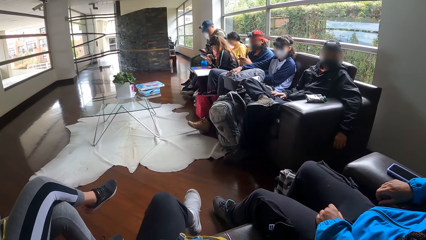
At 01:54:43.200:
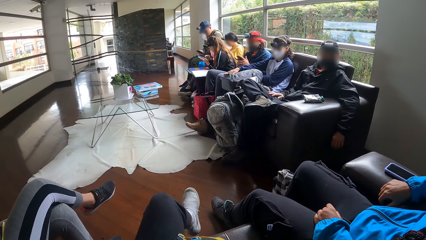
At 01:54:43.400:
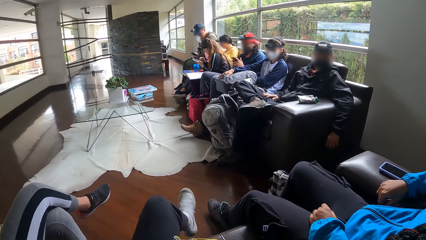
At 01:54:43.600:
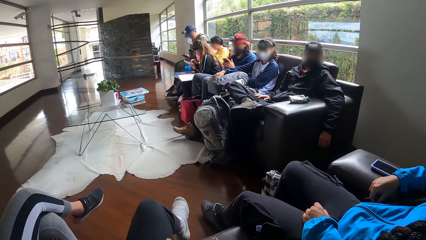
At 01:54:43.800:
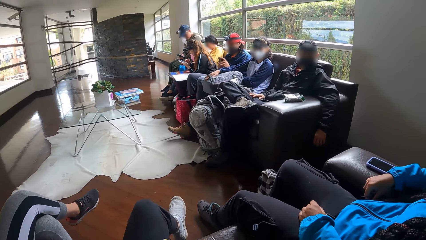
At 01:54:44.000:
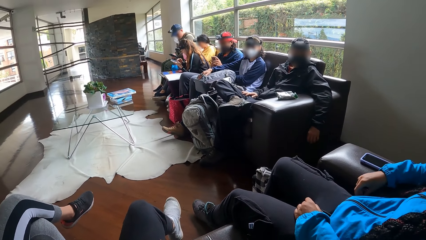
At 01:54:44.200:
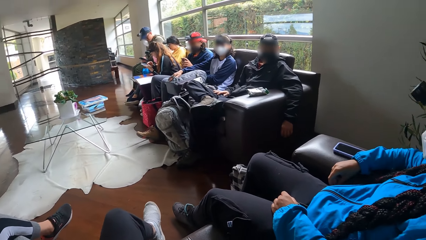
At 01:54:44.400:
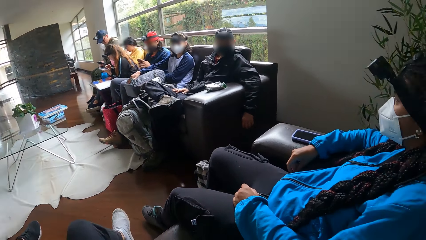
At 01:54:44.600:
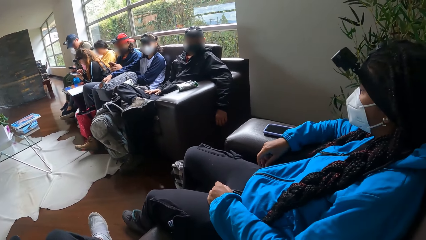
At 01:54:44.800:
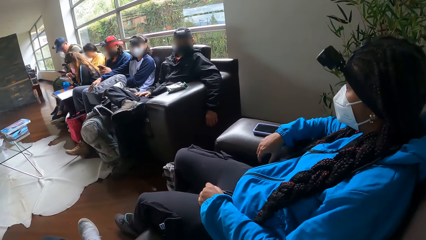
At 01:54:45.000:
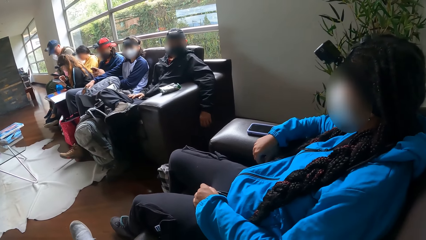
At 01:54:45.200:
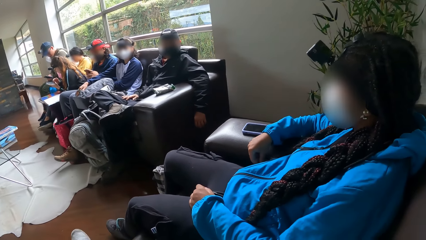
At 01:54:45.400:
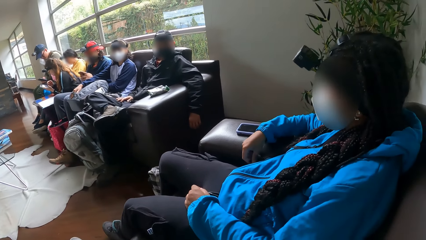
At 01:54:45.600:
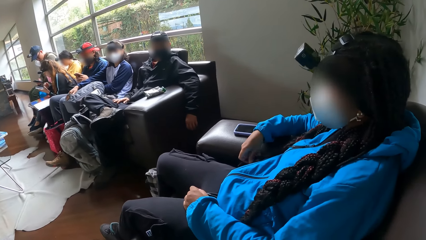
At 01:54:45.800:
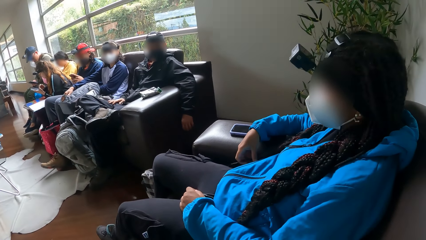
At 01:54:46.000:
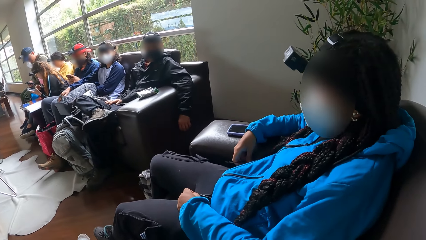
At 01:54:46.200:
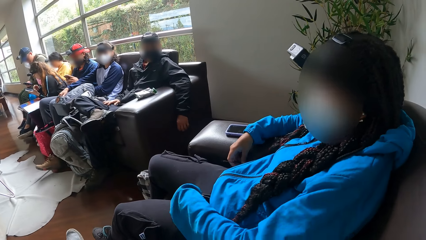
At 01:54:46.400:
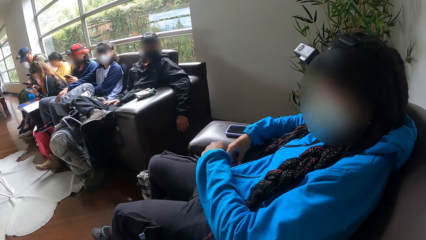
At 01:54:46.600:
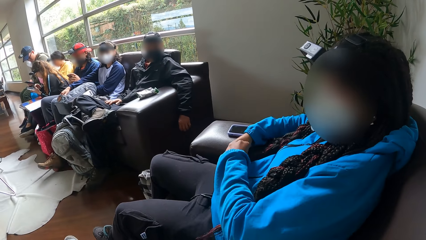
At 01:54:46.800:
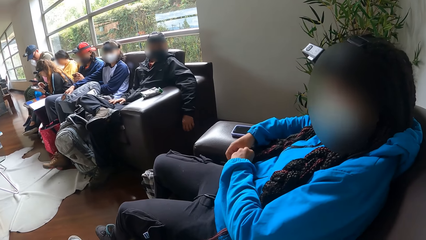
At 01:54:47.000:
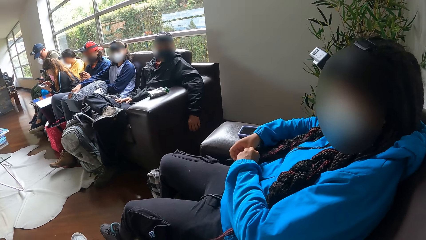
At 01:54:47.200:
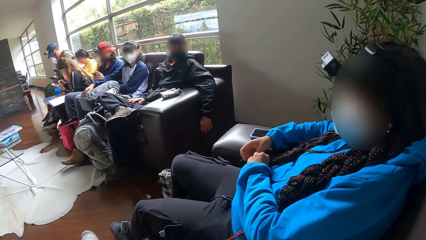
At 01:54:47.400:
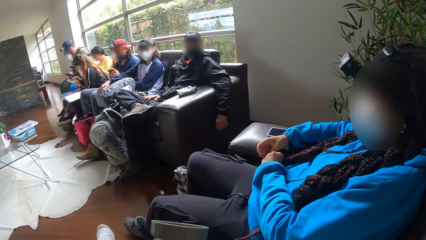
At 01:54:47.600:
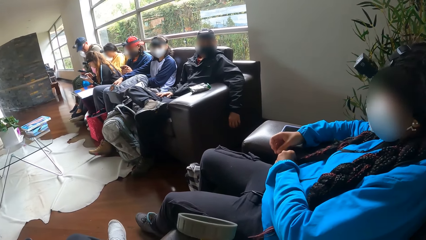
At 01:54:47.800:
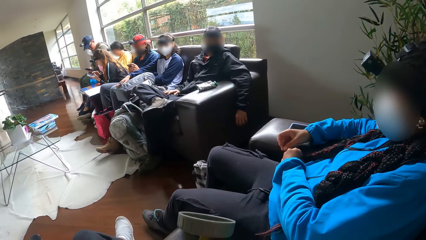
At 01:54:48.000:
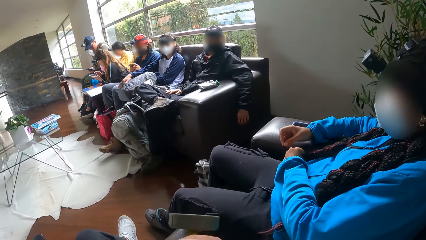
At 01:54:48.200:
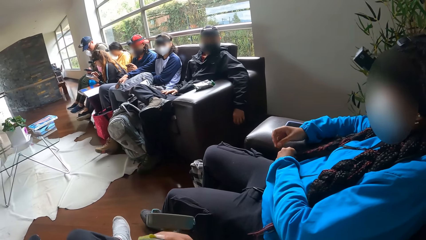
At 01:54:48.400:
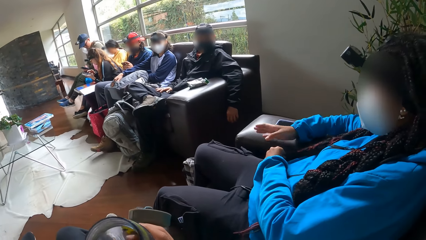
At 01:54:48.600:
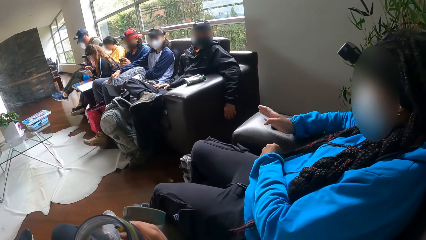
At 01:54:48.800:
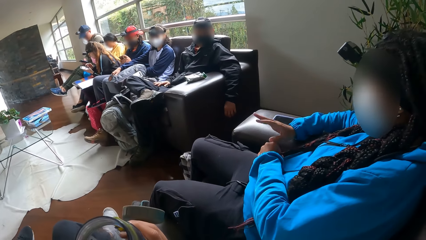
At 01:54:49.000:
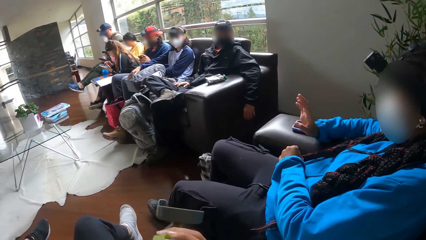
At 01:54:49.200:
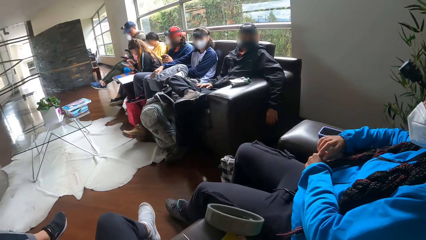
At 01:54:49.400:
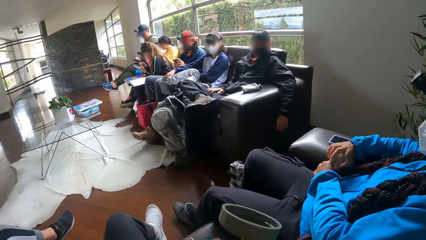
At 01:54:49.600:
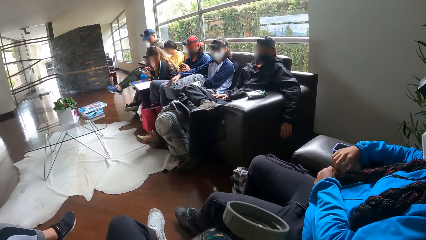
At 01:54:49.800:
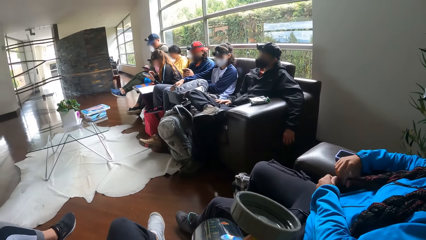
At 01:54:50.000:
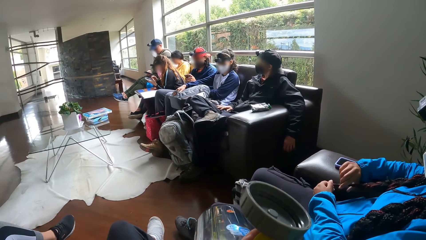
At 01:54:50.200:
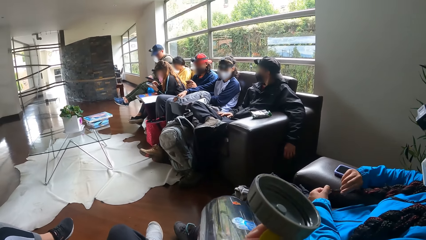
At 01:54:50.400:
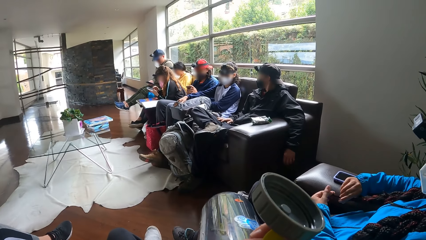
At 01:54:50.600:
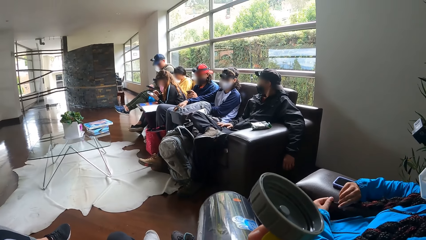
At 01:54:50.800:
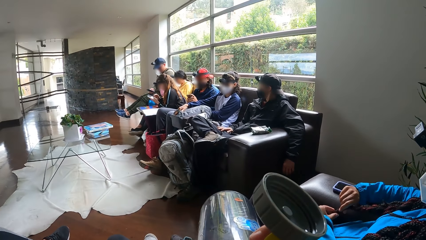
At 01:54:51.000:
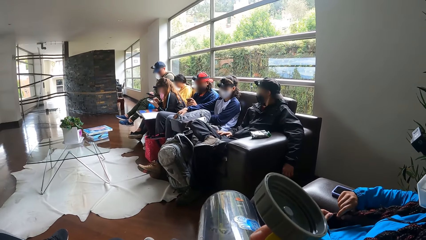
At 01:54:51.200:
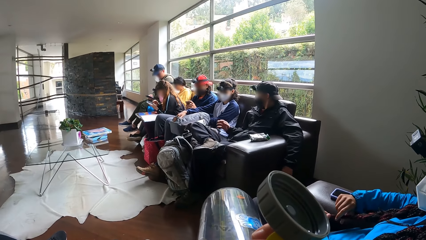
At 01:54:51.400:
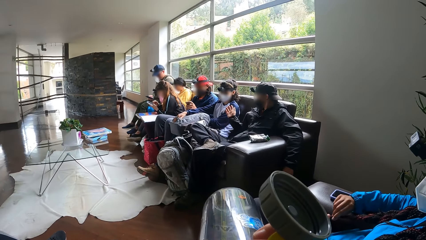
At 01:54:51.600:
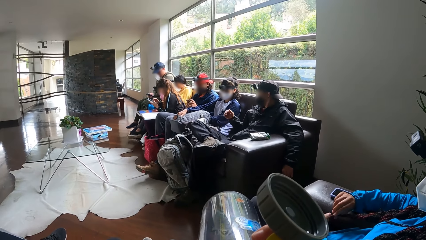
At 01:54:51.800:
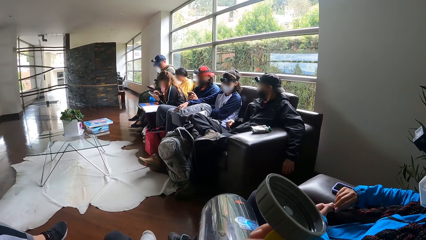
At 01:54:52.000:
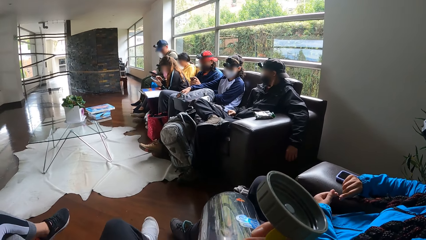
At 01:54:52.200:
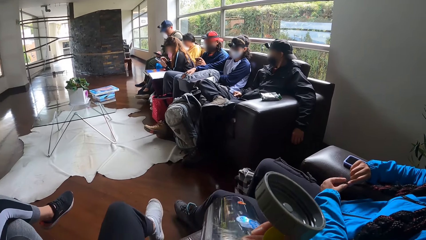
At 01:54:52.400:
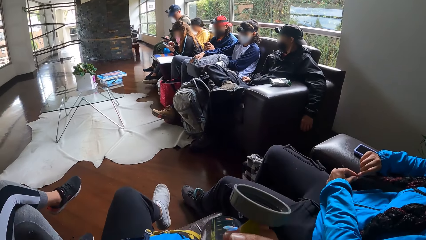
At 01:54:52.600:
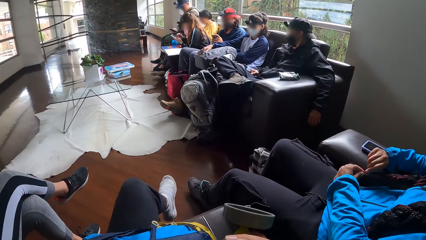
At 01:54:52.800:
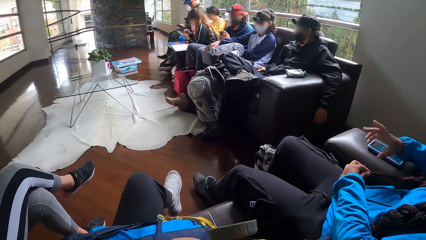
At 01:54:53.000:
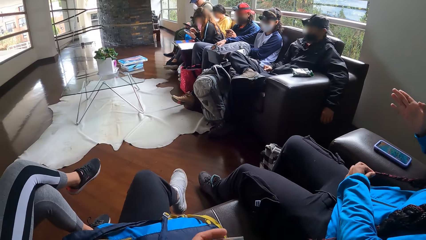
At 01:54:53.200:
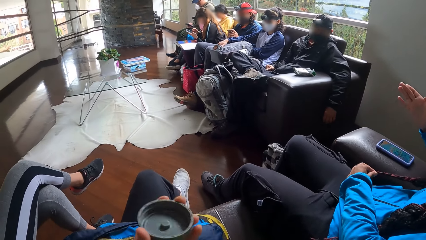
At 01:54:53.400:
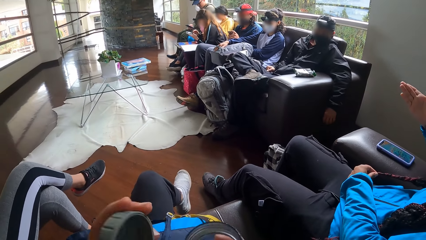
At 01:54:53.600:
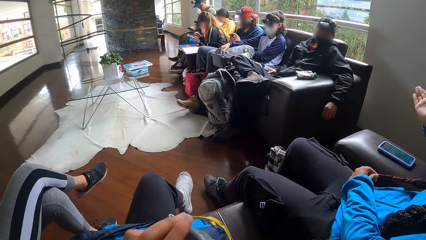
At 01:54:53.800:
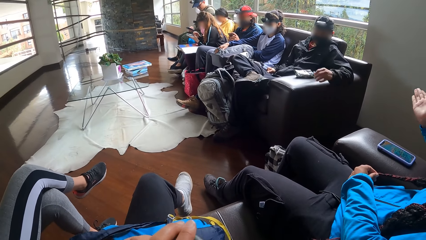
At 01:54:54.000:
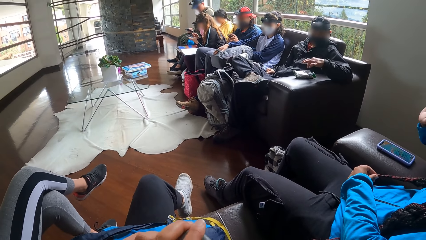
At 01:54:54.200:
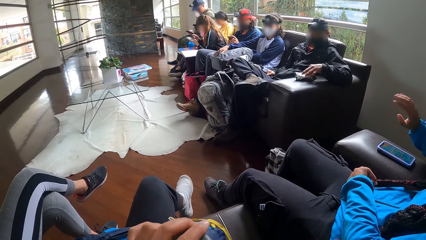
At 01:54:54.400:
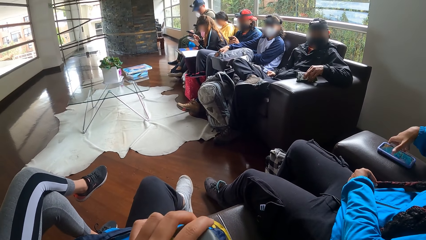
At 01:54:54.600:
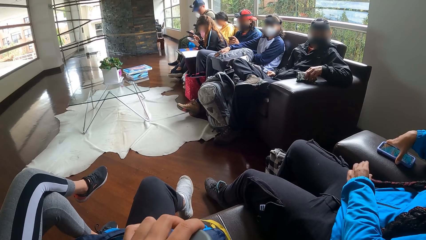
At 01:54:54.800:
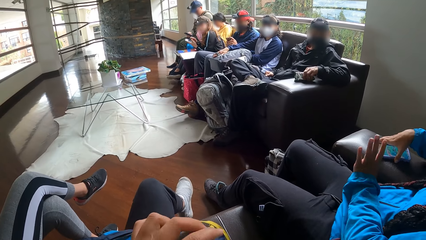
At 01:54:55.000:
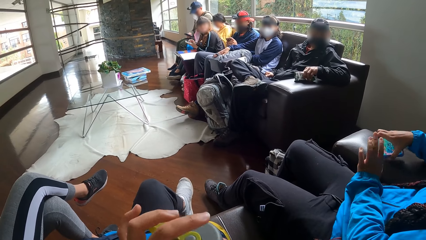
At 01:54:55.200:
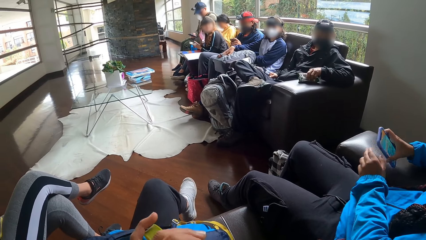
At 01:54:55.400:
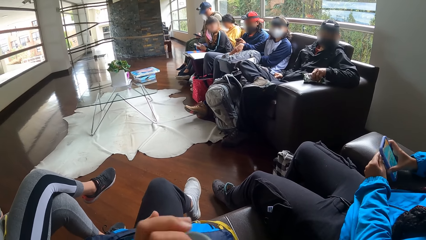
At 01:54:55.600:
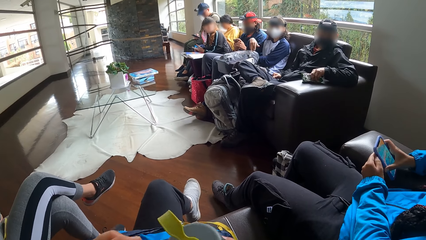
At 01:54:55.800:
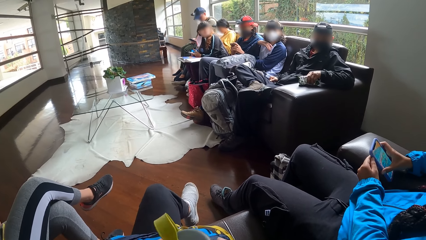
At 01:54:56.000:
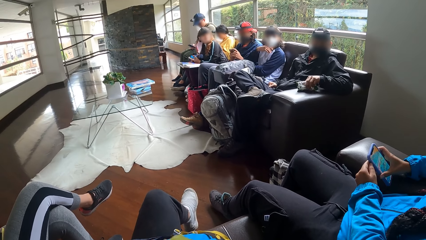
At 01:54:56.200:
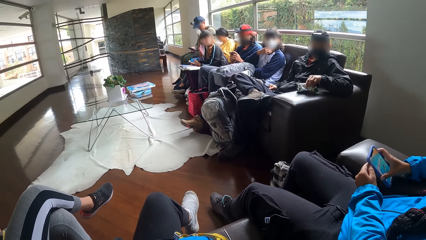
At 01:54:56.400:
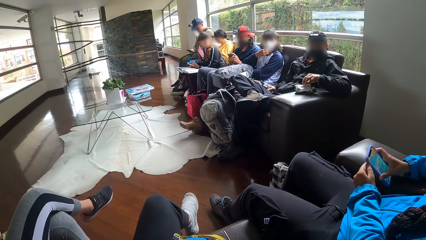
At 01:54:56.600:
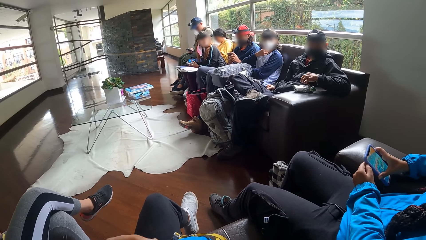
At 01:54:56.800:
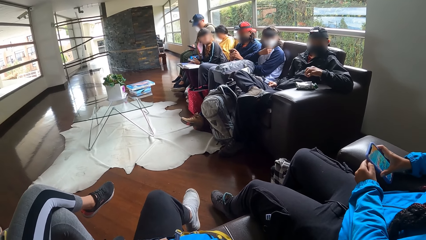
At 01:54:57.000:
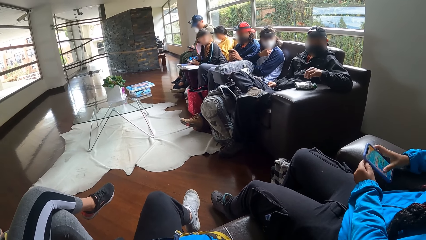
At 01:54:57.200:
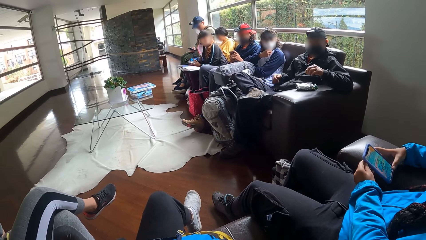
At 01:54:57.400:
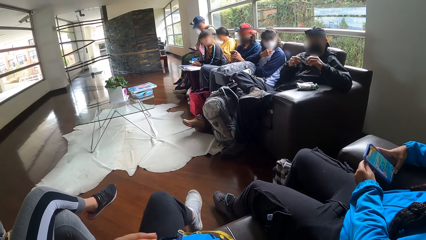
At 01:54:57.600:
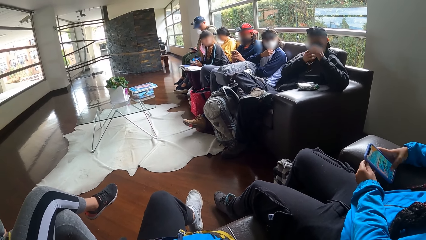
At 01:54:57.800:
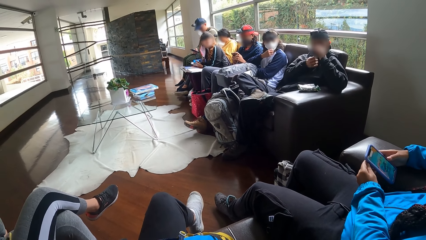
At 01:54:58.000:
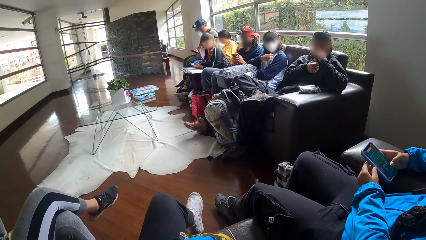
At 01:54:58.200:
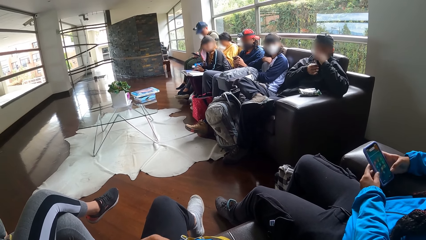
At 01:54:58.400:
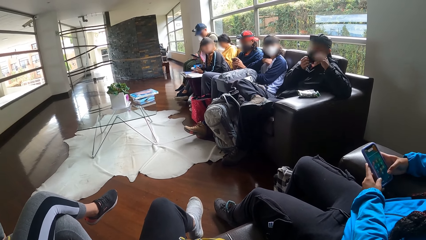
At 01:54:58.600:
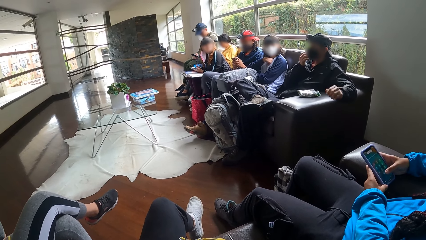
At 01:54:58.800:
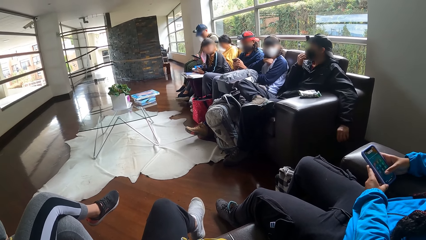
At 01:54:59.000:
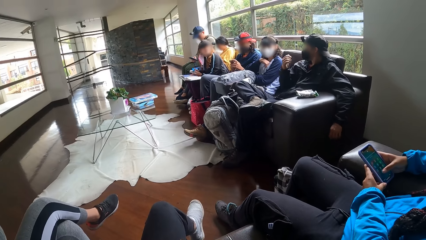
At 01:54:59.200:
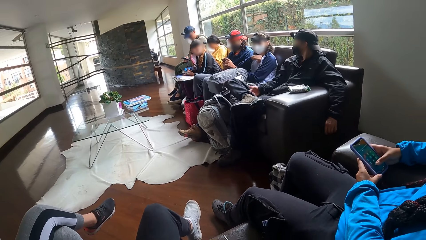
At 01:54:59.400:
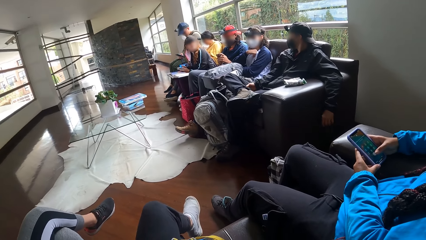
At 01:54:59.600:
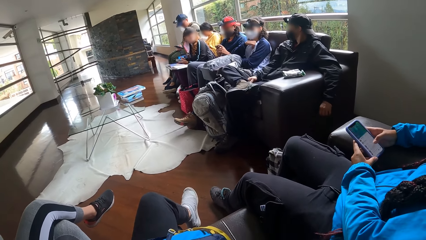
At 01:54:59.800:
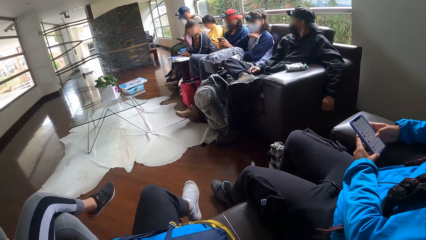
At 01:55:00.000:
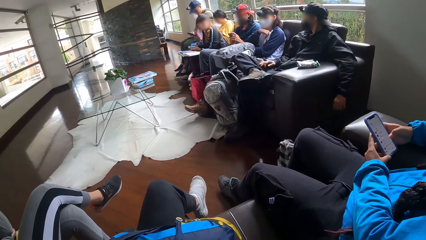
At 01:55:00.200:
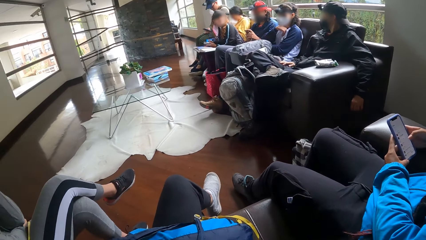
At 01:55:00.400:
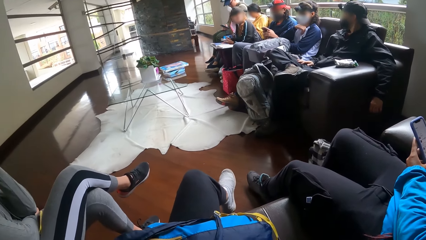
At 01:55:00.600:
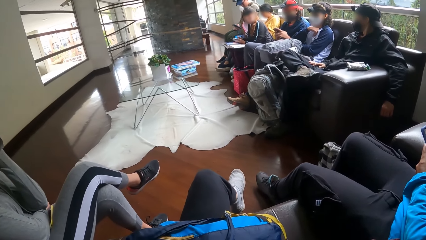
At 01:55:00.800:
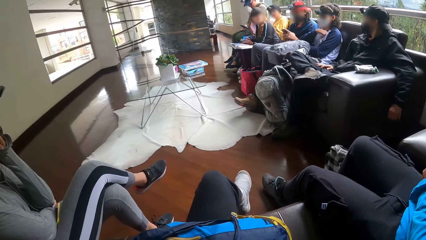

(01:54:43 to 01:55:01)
A woman operates the phone in her hands. Another woman moves her hands. The second woman gesticulates with her right hand. A man interacts with a third woman. The camera wearer drinks water. The man gesticulates with his right hand. The camera wearer covers the water bottle with her left hand. The second woman moves her hands. The man picks a snack from the snack pack on the chair arm with his left hand. Another man holds paper. The second woman picks up the phone on the arm of the chair with her right hand. She operates the phone with her hands. The first man adjusts the face mask on his face with his right hand. He puts the snack in his left hand in his mouth.
